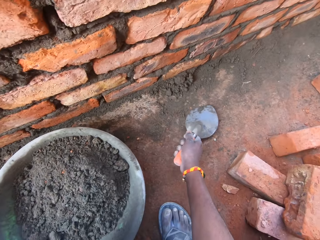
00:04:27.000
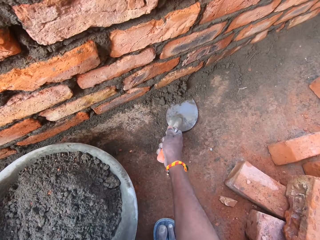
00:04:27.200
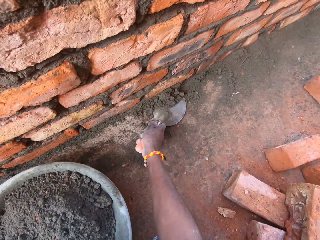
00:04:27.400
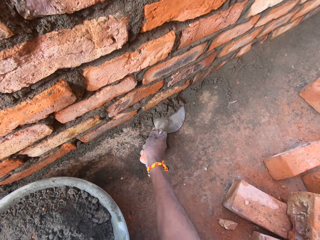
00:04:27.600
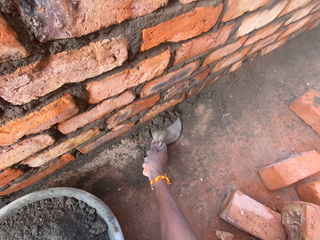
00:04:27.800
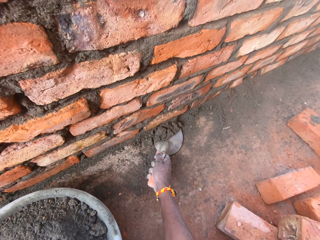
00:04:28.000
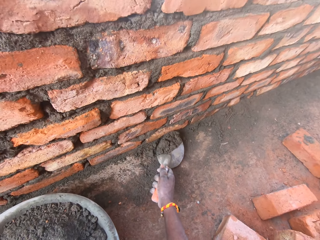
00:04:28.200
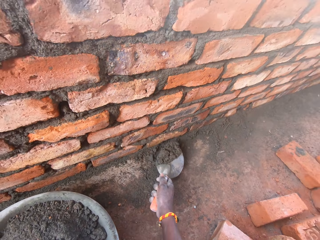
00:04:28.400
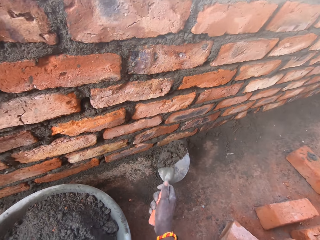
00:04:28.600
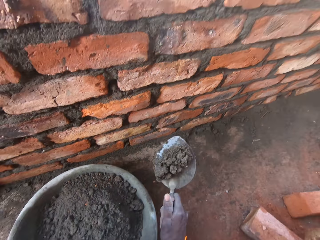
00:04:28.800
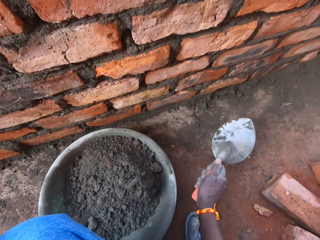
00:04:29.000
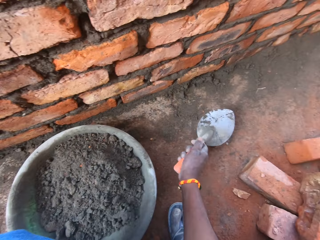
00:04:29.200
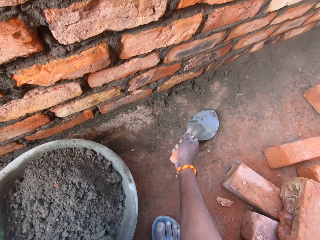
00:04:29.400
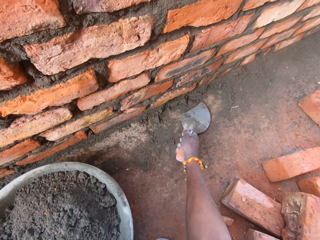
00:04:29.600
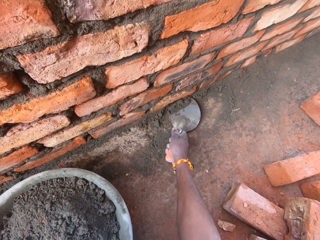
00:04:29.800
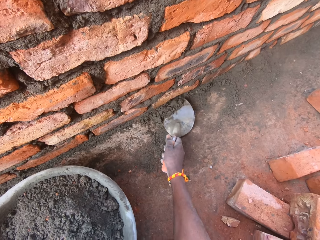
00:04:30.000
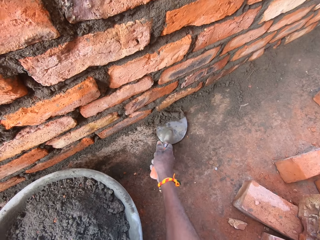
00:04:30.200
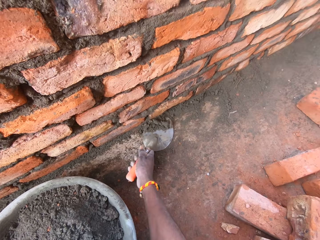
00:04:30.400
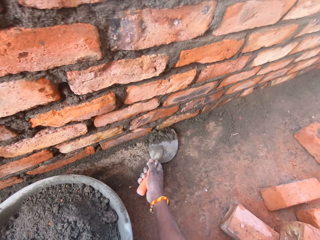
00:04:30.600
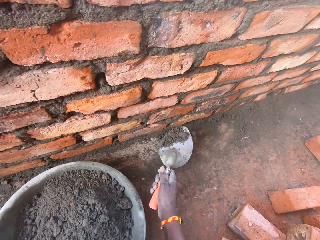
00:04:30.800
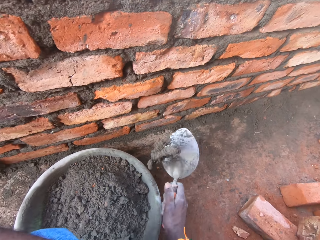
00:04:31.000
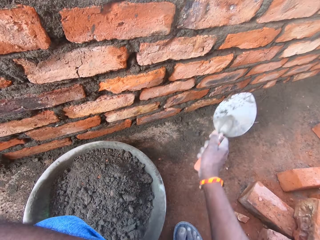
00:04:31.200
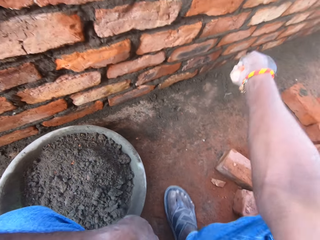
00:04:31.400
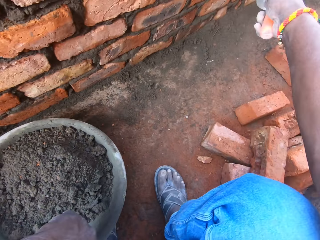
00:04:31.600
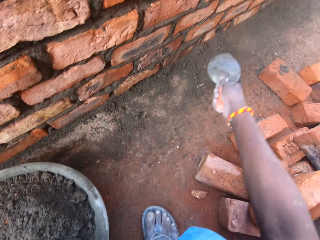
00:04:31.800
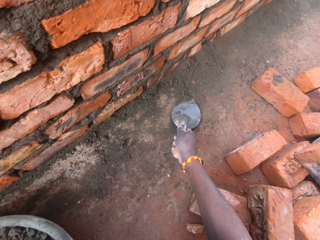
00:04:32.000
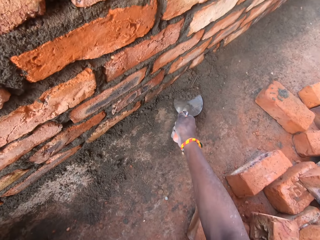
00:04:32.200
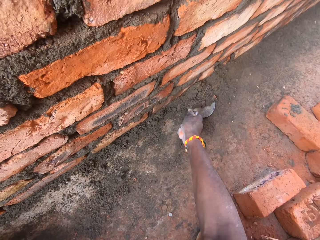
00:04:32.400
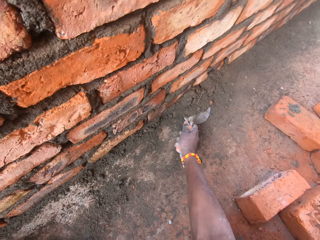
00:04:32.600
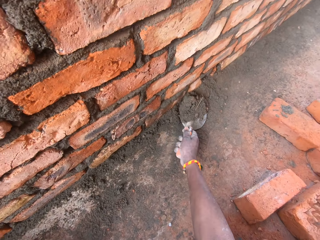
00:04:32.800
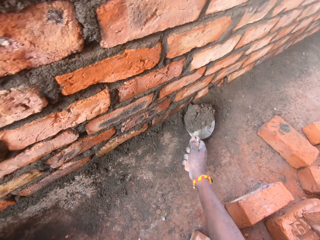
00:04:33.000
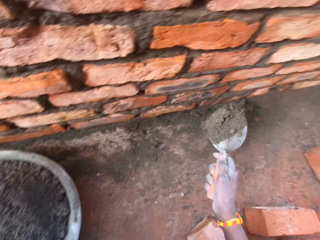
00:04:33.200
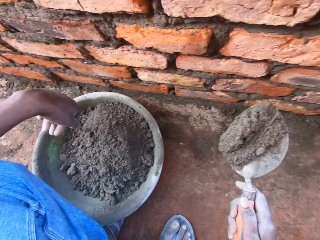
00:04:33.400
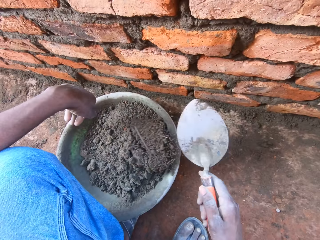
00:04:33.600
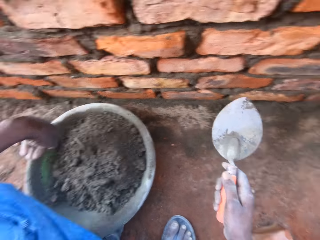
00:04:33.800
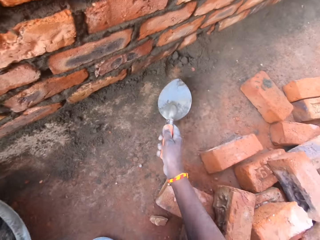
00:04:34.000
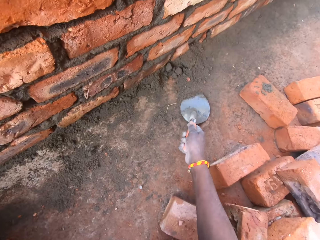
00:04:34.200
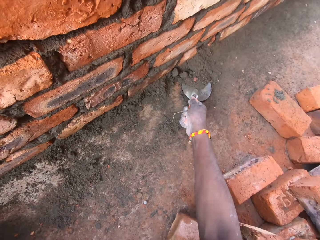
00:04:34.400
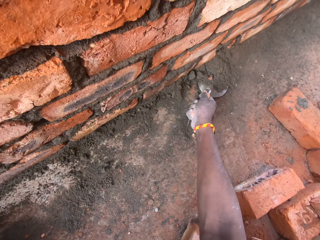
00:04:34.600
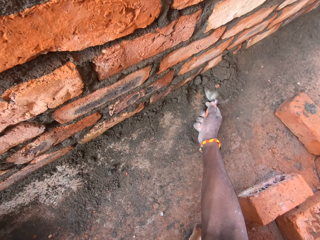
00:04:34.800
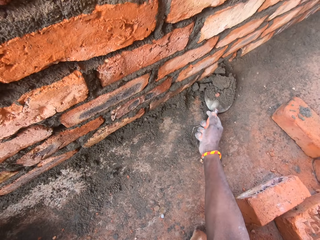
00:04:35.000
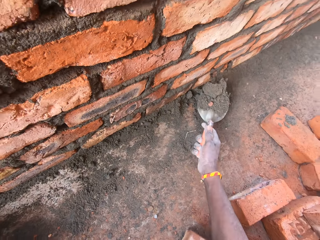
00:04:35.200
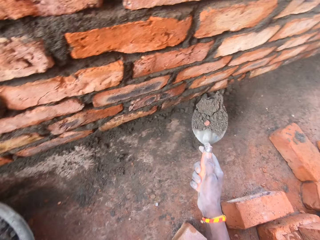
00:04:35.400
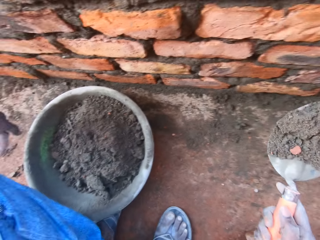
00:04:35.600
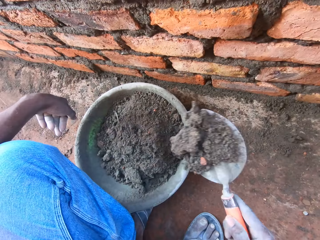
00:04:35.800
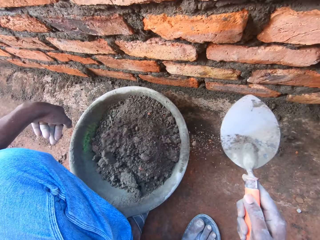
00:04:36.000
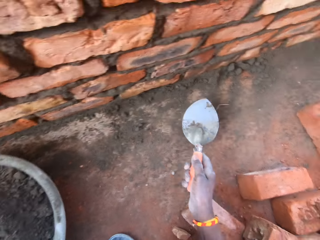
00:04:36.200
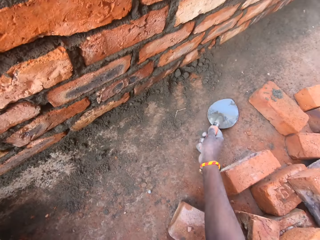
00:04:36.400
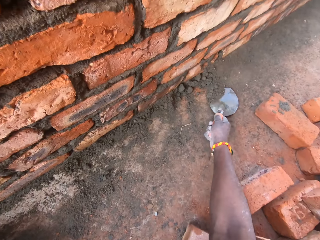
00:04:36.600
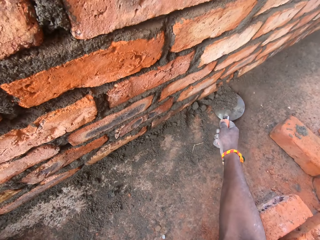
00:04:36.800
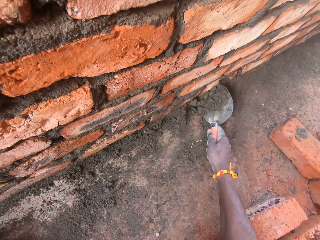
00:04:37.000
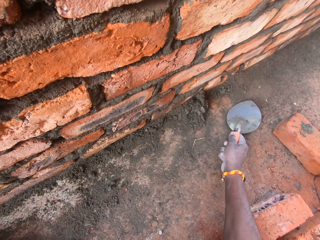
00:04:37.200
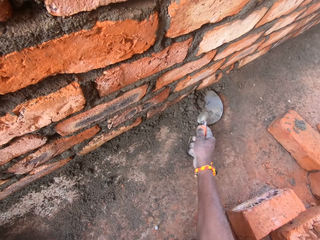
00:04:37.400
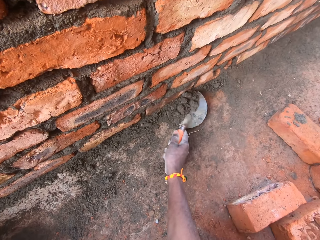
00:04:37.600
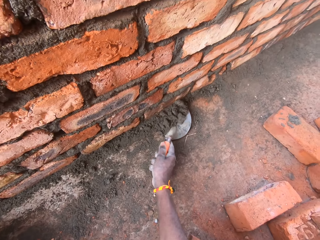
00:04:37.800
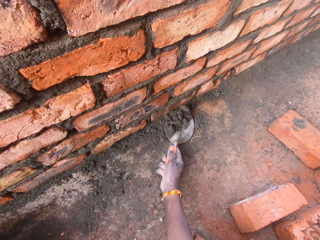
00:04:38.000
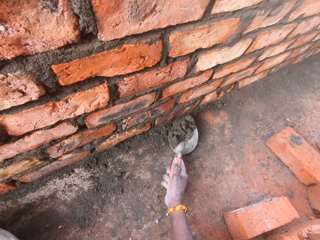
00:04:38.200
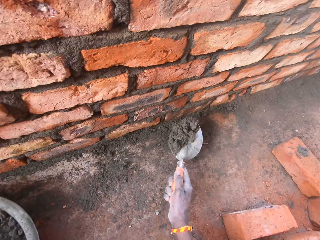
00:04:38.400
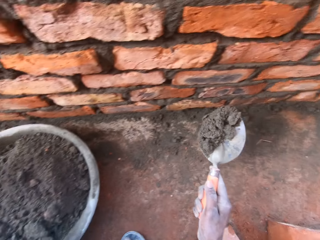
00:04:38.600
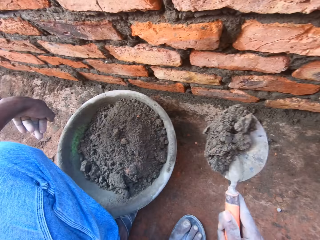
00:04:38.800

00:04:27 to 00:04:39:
The camera wearer places the mortar in a tray. They pick the mortar with a trowel. They place the mortar in the tray. They pick the mortar with the trowel. They place the mortar in the tray. They pick the mortar with the trowel. They place the mortar in the tray. They pick the mortar with the trowel. They place the mortar in the tray. They pick the mortar with the trowel.

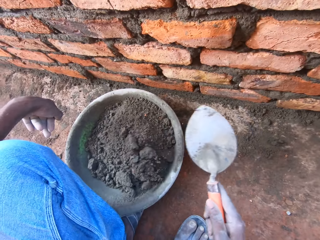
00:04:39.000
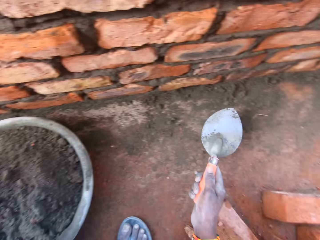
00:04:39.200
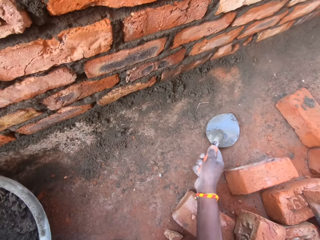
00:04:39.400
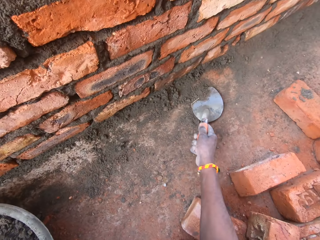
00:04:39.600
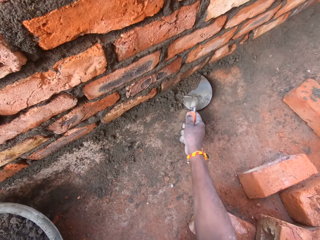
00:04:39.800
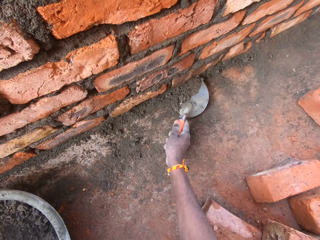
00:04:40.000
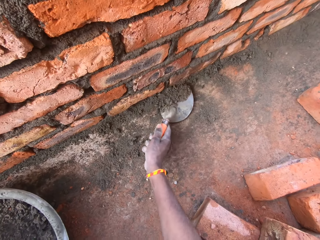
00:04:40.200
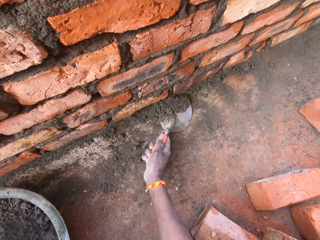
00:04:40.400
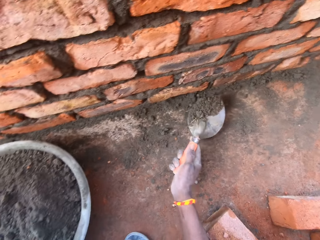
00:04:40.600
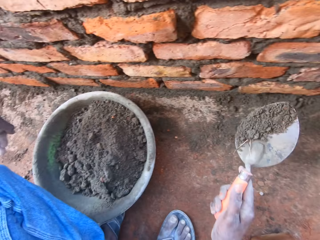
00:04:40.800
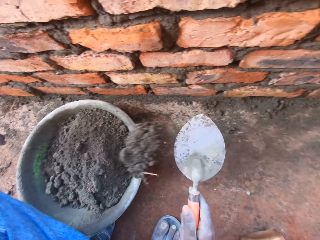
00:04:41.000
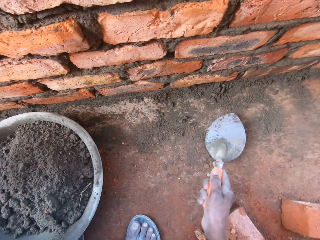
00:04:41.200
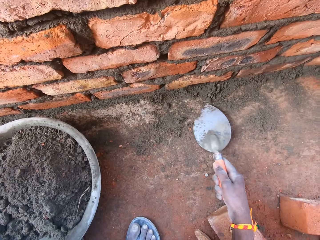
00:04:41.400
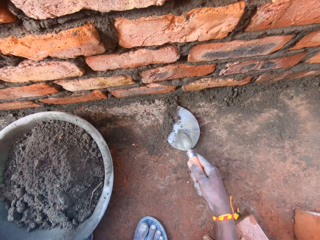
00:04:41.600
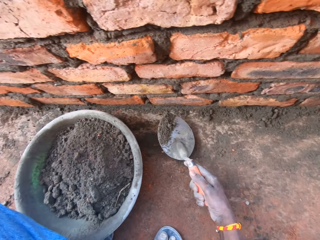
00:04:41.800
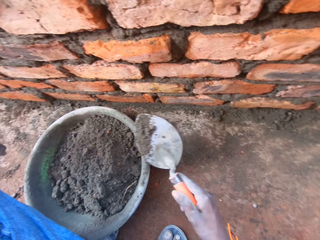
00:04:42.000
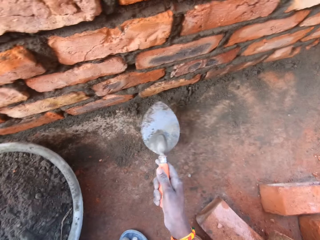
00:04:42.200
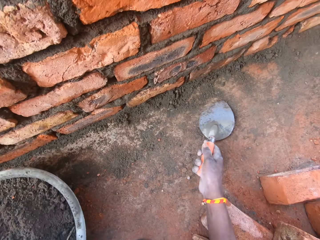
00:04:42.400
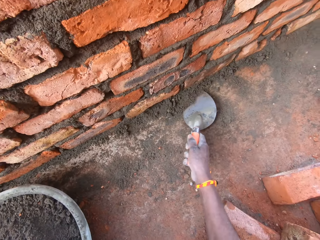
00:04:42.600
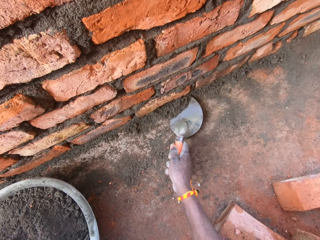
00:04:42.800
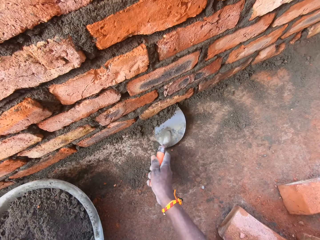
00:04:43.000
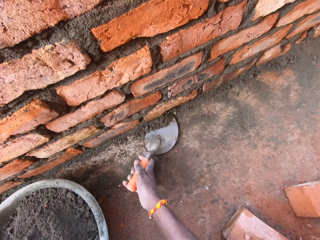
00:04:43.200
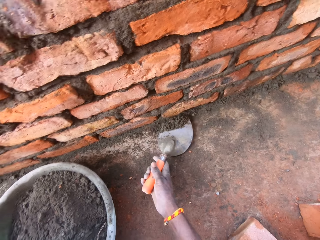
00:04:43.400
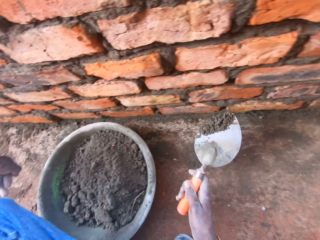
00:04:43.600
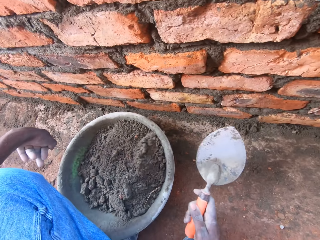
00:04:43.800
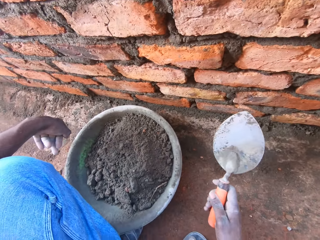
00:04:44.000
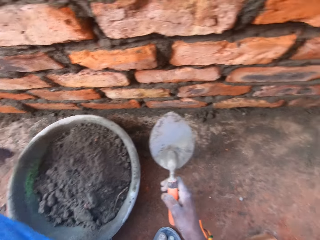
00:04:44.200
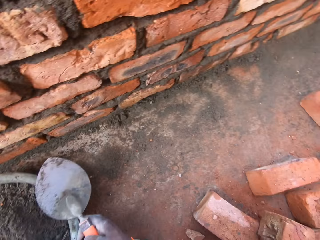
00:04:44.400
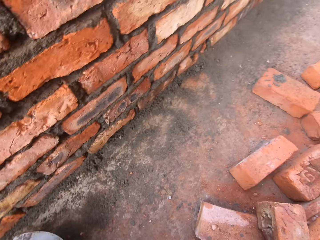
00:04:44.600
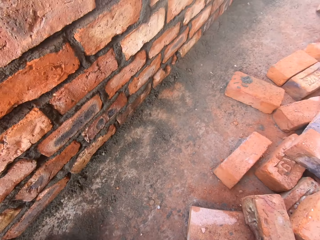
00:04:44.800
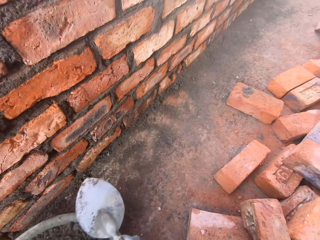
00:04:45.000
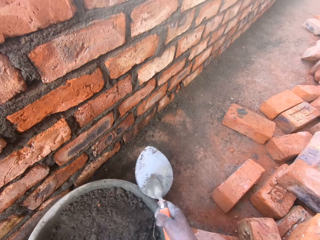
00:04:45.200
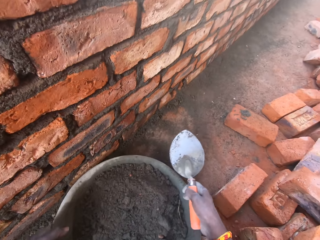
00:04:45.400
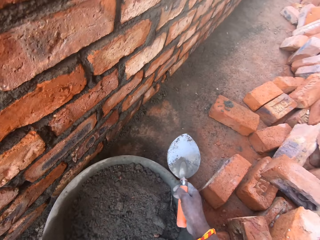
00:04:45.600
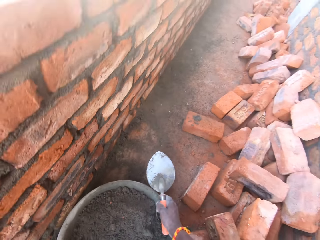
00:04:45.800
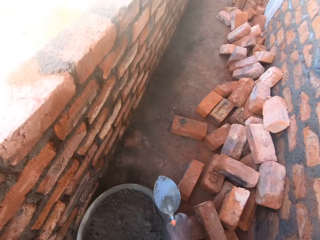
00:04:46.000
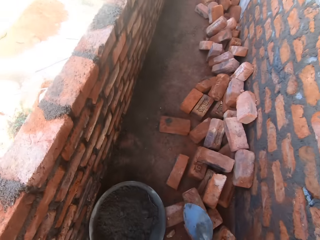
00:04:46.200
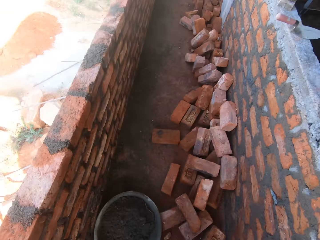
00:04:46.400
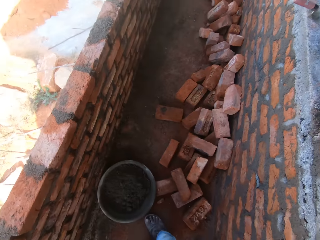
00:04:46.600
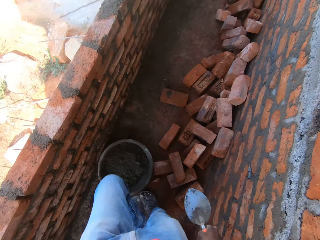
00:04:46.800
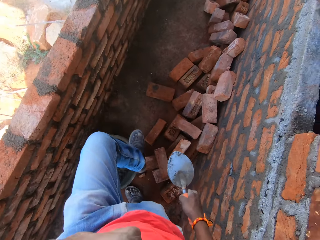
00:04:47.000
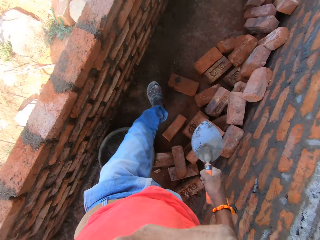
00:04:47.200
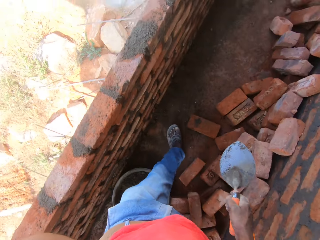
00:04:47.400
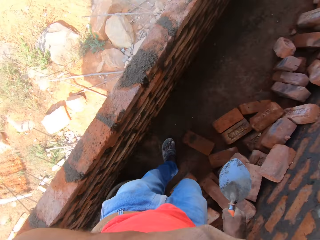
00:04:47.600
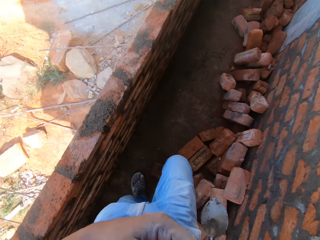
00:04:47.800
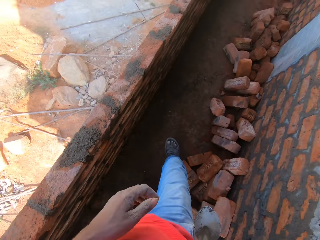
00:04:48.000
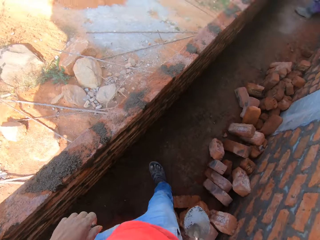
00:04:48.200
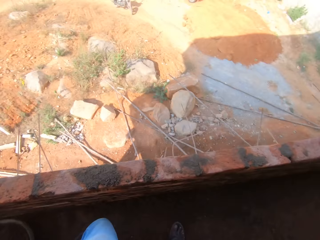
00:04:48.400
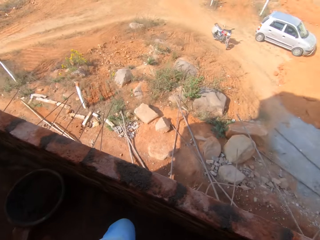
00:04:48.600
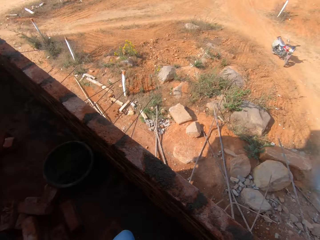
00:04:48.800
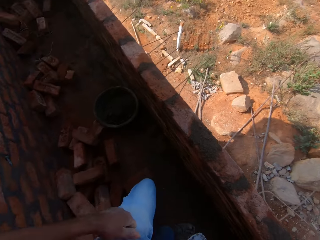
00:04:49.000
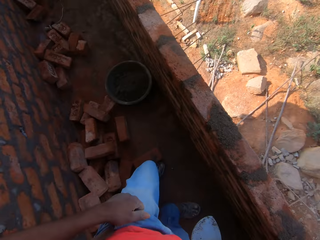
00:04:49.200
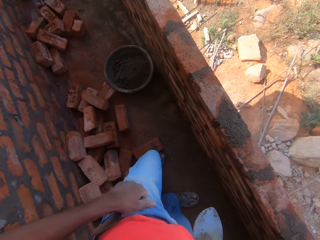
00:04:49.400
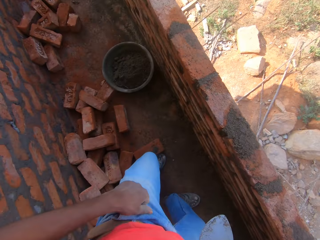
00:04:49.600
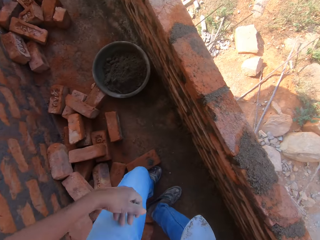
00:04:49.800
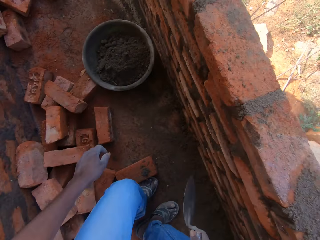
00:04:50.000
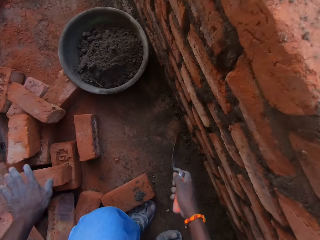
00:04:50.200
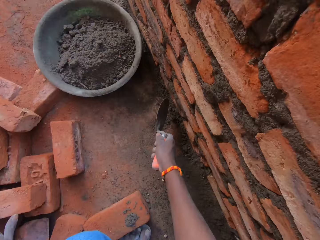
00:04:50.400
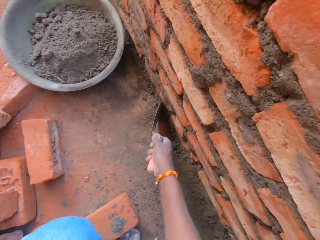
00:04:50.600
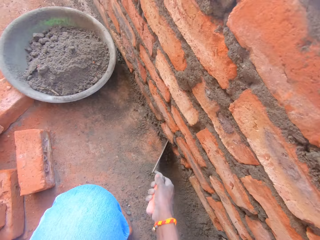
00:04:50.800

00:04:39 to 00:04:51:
The camera wearer places the mortar in a tray. They pick the mortar with a trowel. They place the mortar in the tray. They pick the mortar with the trowel. They place the mortar in the tray. They push the tray. They pick the basin and place the basin on the ground. They walk along the corridor. They turn around. They look around.
